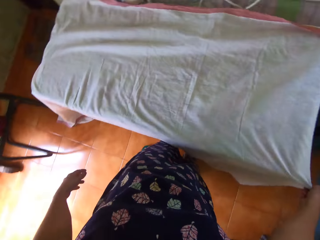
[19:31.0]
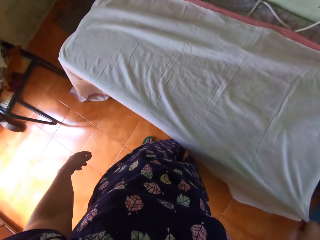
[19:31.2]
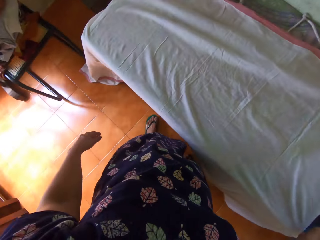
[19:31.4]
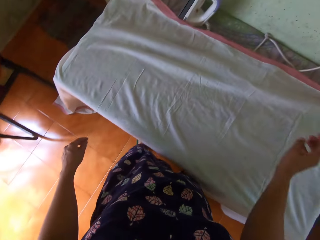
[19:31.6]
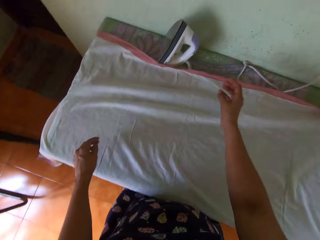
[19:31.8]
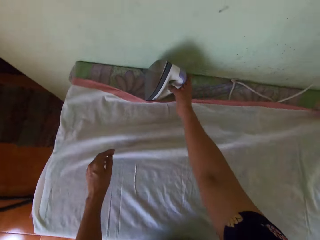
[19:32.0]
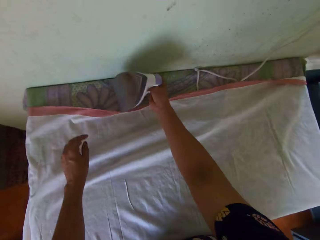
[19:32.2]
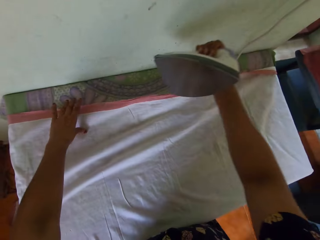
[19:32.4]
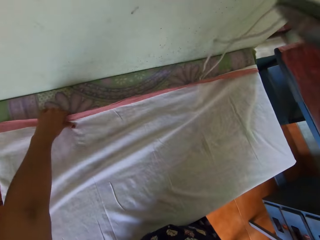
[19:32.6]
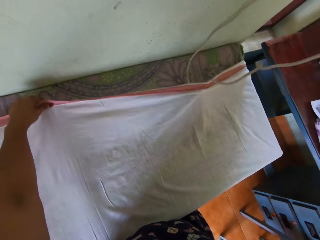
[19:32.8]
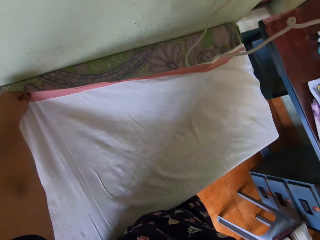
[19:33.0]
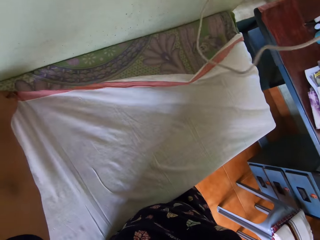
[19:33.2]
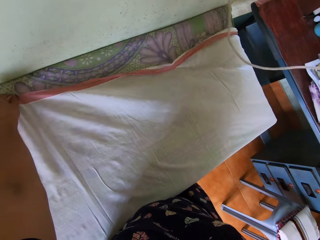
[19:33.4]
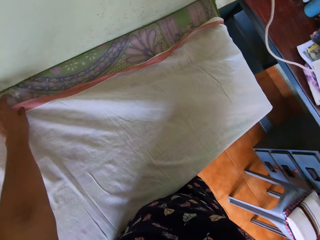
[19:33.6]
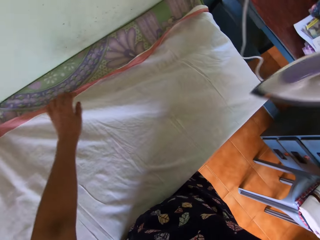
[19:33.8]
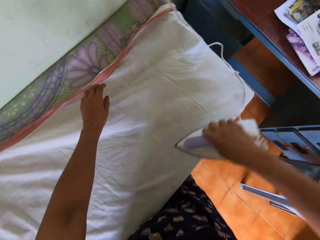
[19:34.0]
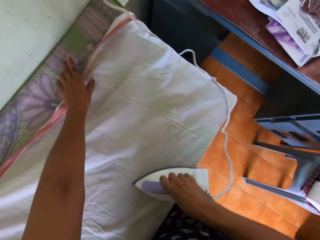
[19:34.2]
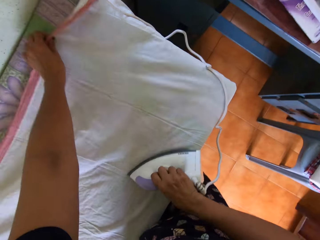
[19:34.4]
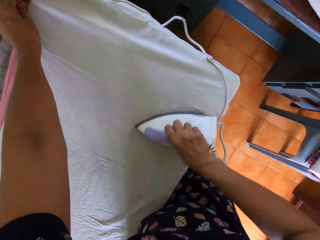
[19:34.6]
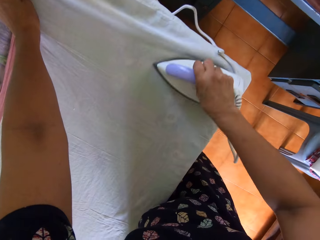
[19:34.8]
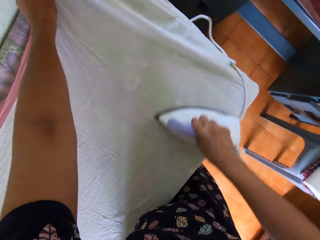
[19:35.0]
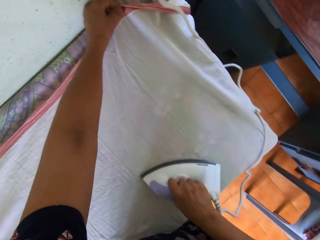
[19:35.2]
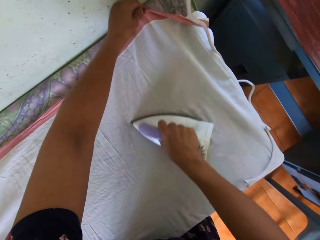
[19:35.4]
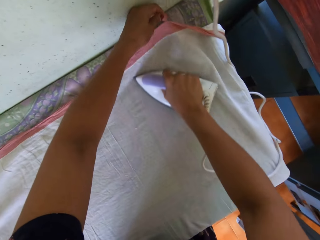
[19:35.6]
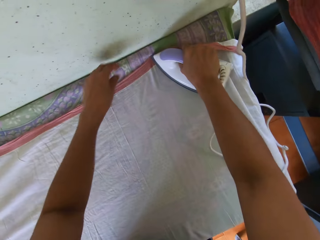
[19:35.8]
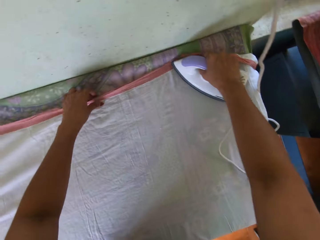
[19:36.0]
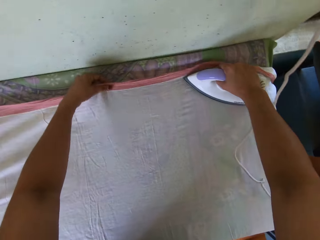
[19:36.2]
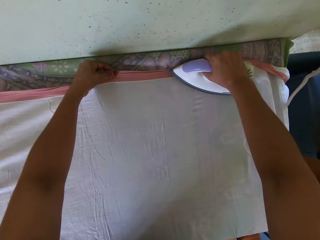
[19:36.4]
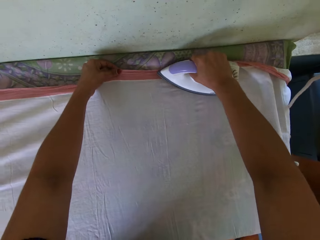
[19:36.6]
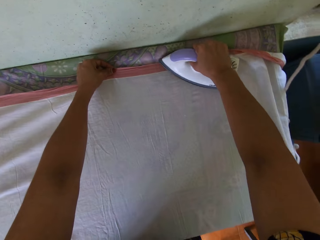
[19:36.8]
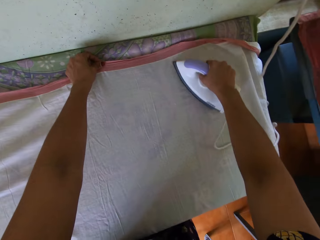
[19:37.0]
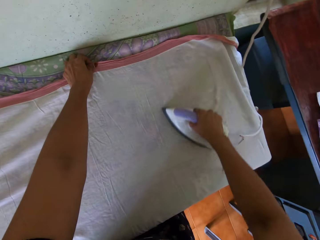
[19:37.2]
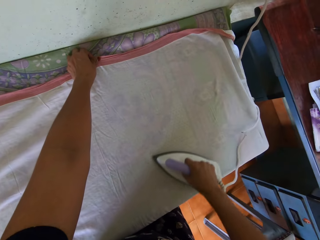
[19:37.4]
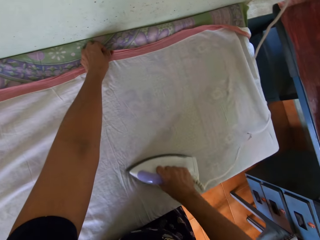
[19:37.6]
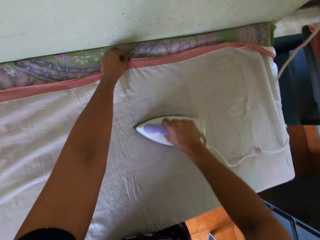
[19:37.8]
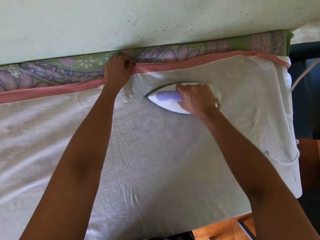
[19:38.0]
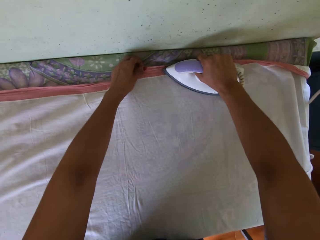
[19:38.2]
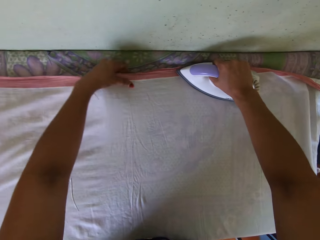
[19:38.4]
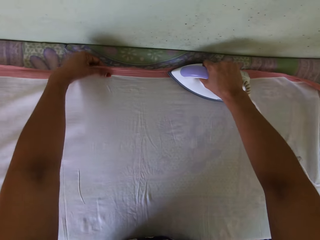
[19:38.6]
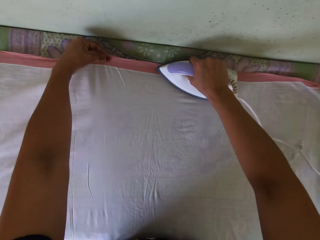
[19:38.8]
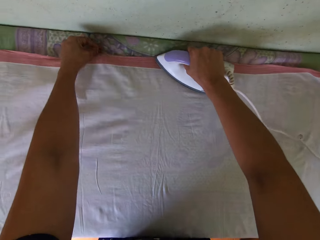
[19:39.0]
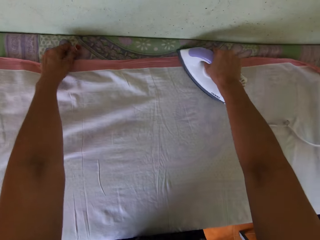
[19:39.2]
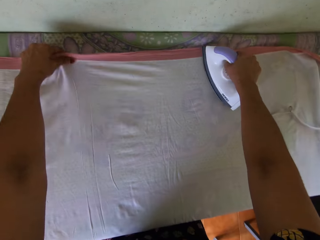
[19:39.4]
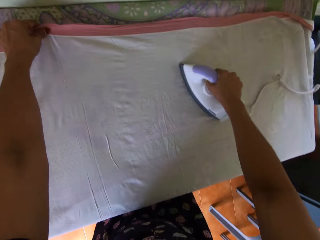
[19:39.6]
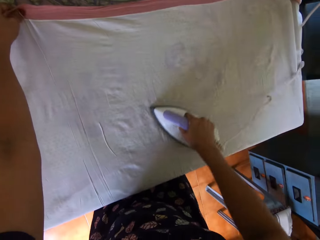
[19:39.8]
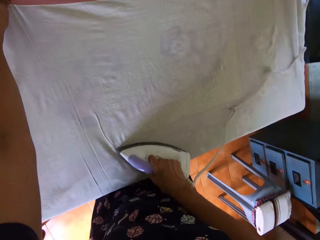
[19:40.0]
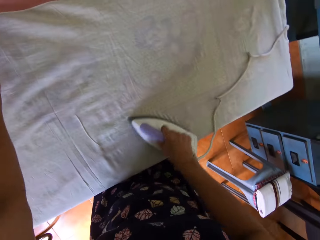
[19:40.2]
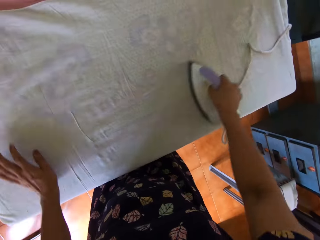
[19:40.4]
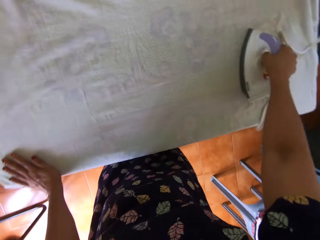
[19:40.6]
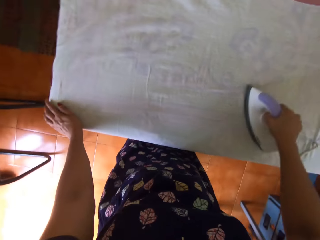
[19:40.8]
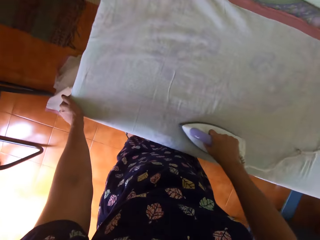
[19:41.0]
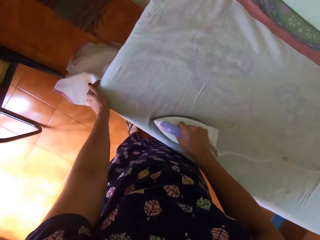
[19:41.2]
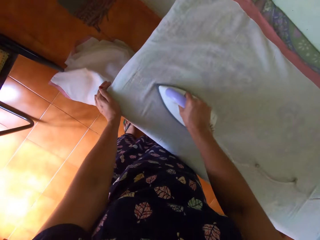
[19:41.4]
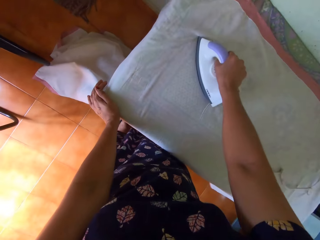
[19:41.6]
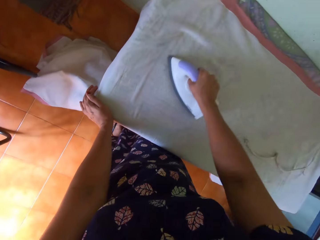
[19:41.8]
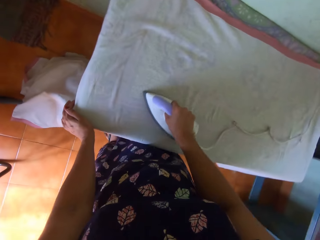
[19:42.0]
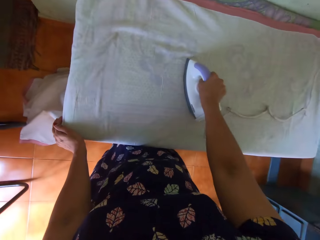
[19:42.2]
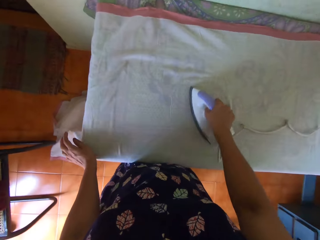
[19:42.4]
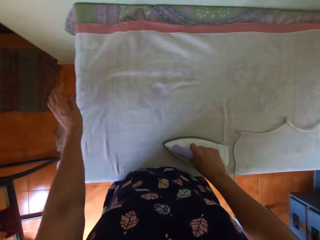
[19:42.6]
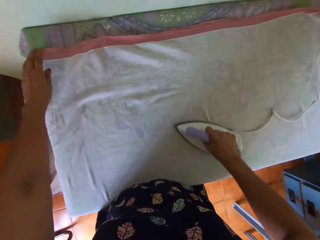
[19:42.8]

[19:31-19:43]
The camera wearer picks up the pressing iron with her right hand. She irons the piece of cloth. She straightens the piece of cloth on the table with her left hand.

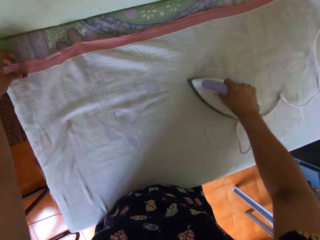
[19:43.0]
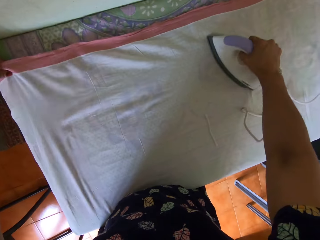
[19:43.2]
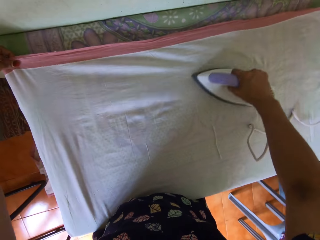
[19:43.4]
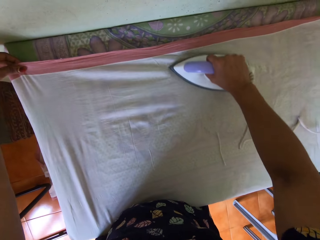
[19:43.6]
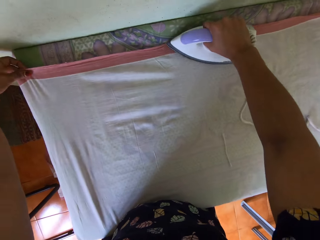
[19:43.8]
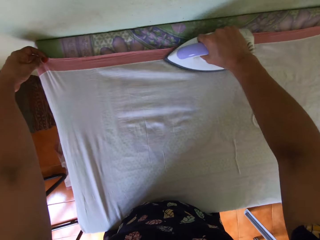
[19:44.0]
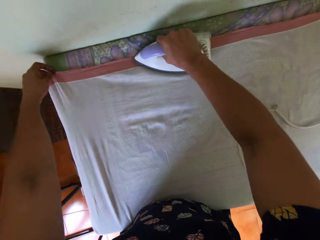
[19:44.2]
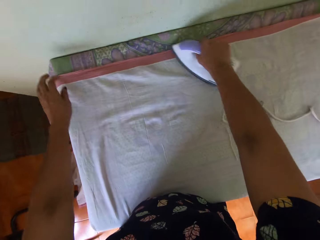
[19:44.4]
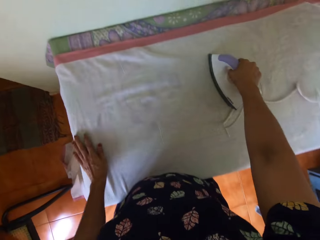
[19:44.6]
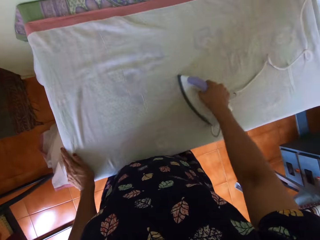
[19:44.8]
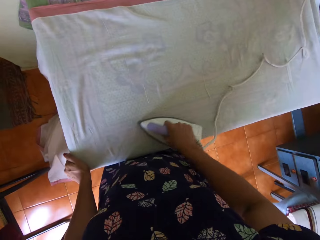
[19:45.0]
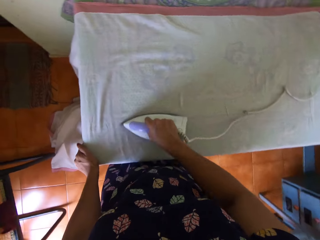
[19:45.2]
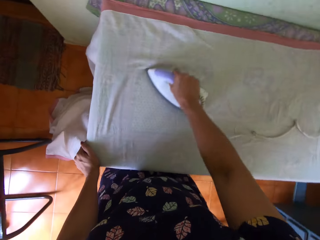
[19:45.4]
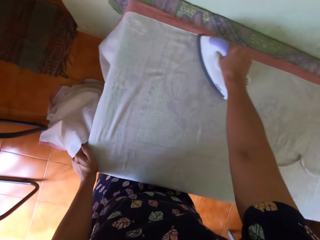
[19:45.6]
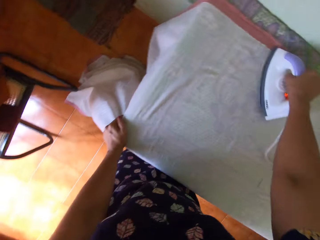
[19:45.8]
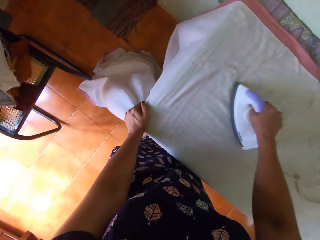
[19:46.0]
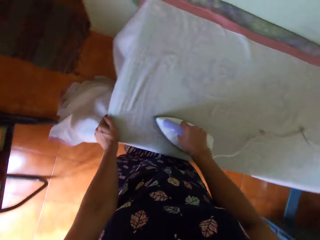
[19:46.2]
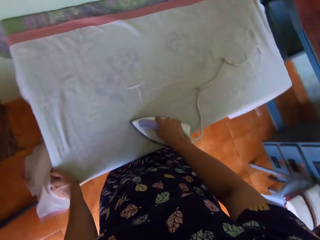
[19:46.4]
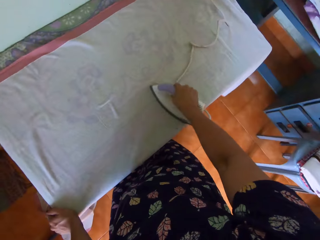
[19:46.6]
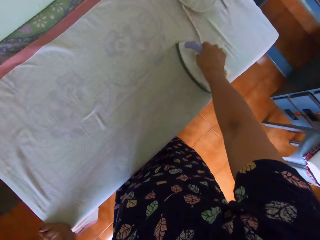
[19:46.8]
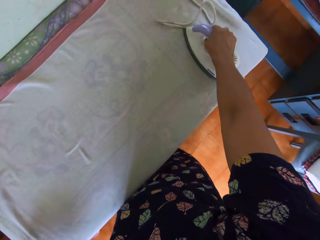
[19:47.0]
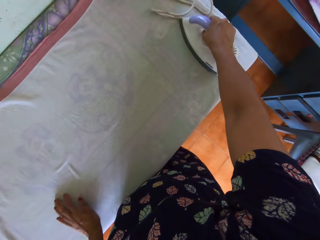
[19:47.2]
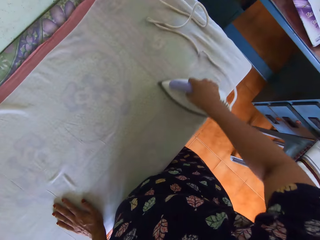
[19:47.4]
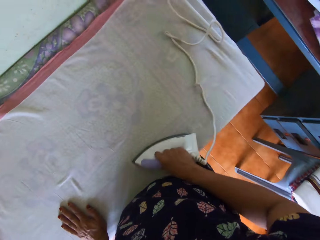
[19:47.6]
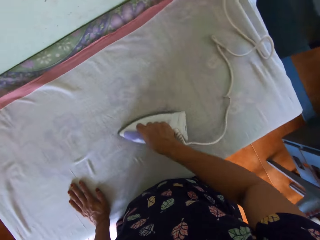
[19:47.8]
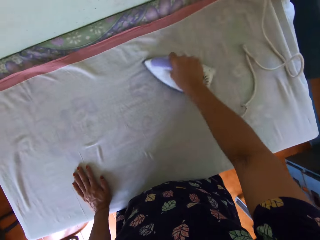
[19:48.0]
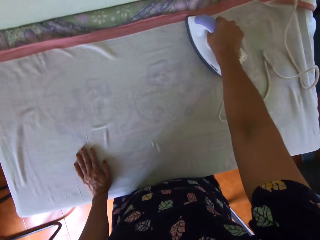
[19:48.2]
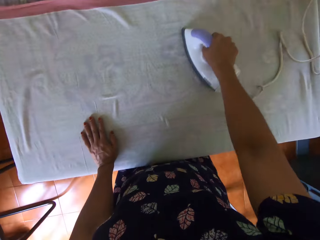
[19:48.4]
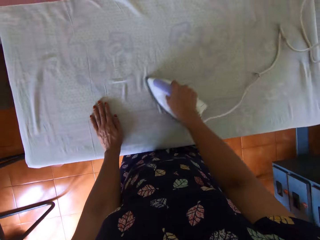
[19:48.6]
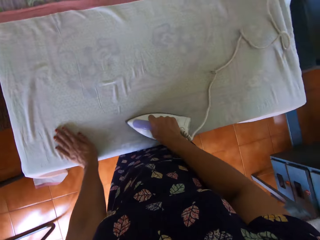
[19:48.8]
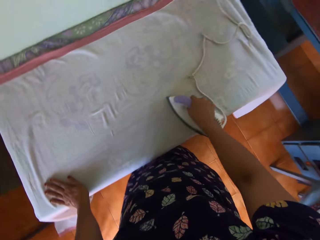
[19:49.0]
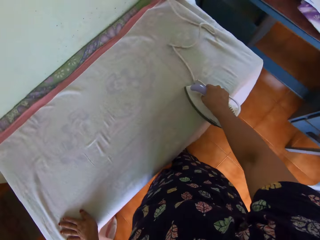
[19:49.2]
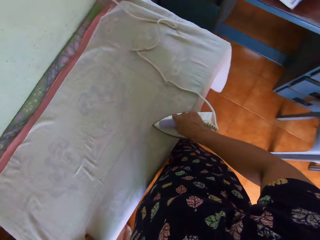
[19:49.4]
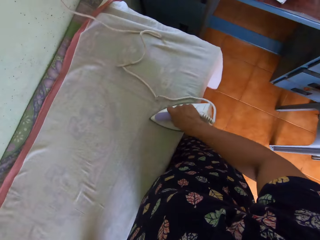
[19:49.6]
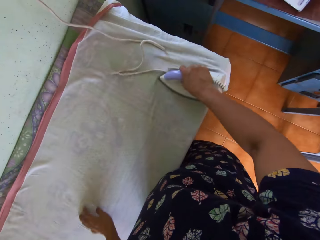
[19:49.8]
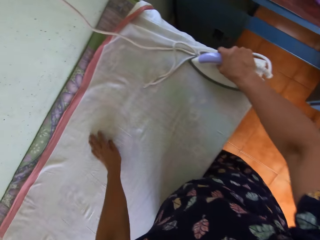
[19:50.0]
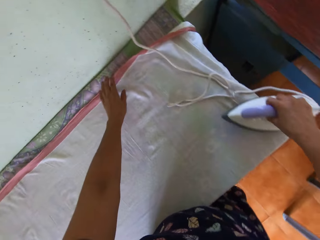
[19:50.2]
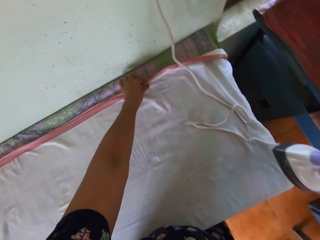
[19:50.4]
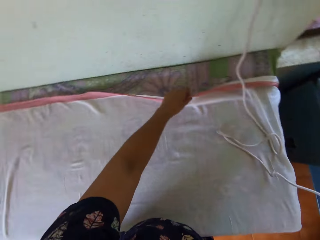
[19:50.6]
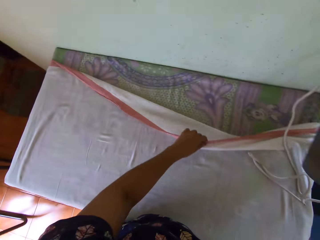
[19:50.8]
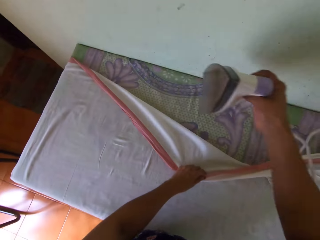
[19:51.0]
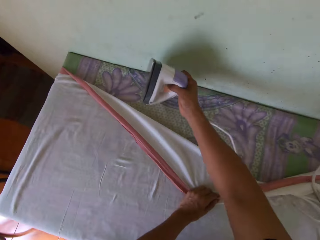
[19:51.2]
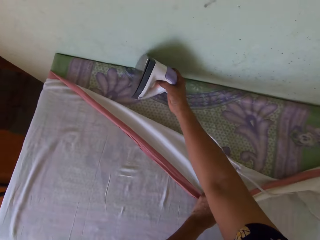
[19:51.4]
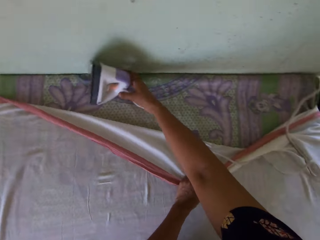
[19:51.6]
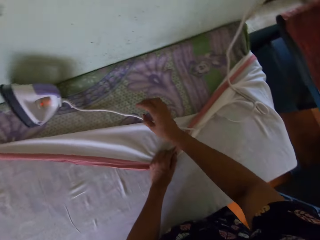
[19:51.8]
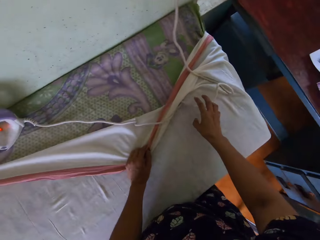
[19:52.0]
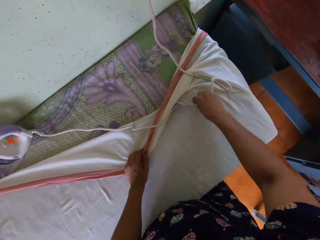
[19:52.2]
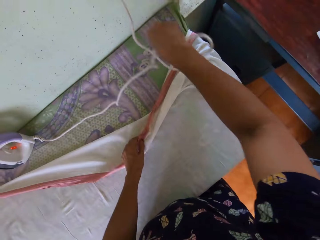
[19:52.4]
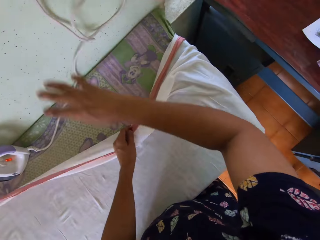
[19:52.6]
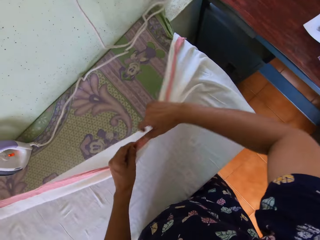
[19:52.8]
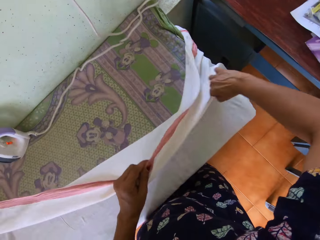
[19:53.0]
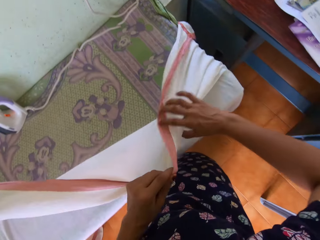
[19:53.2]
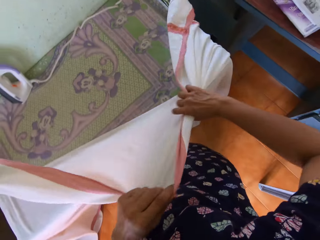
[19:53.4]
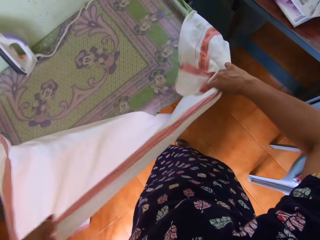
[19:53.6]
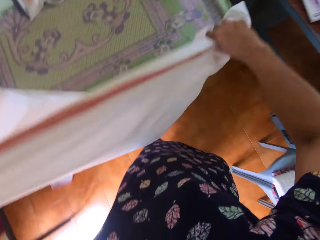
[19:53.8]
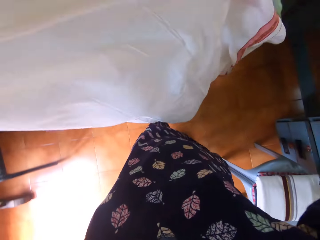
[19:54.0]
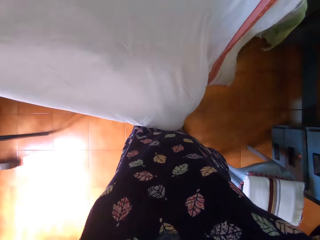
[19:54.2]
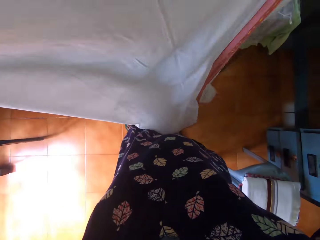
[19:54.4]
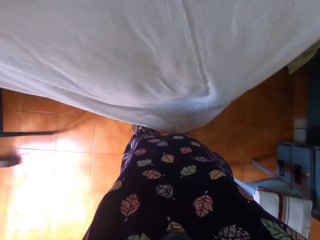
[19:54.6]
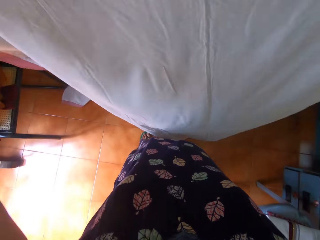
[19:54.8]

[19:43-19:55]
The camera wearer stands the pressing iron on the piece of cloth on the table with her right hand. She holds the piece of cloth with her left hand. She moves the power cord of the pressing iron with her right hand.
